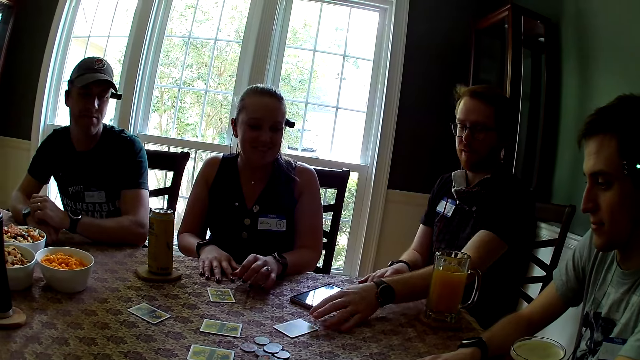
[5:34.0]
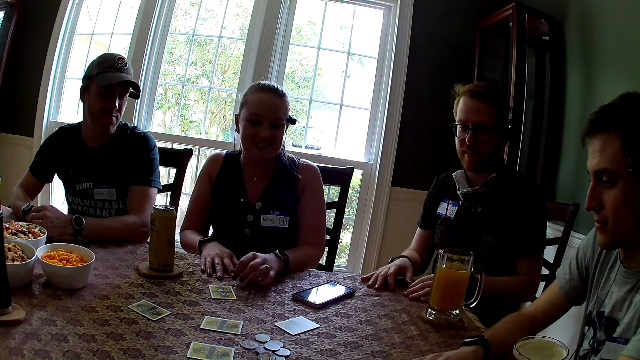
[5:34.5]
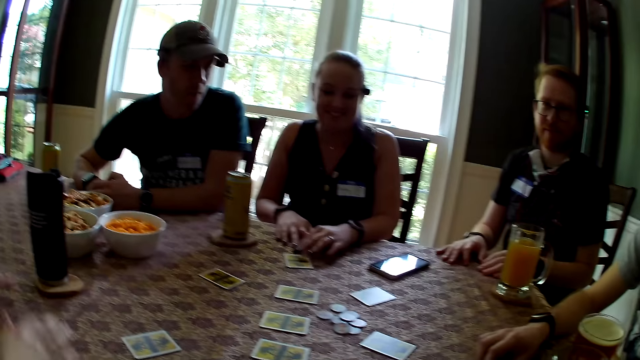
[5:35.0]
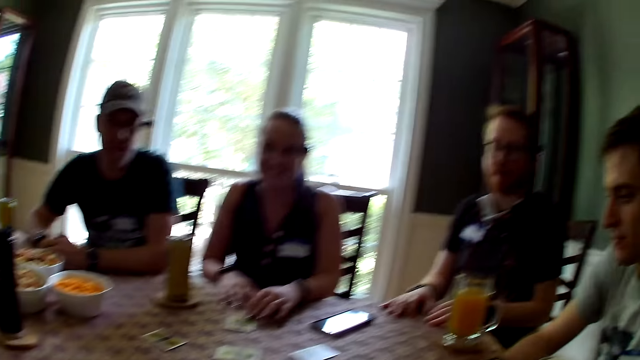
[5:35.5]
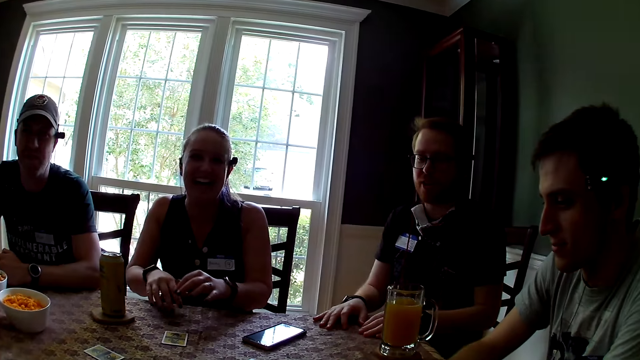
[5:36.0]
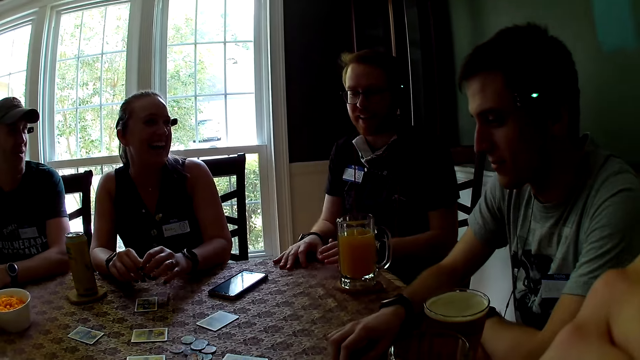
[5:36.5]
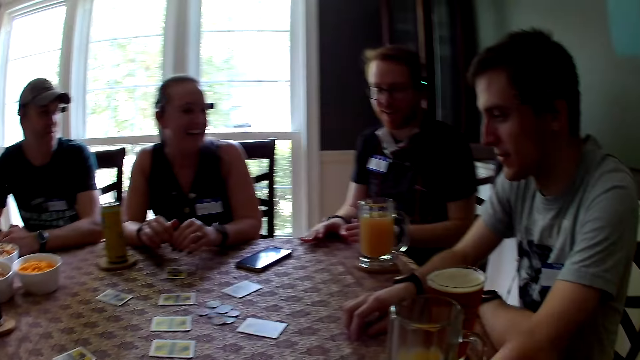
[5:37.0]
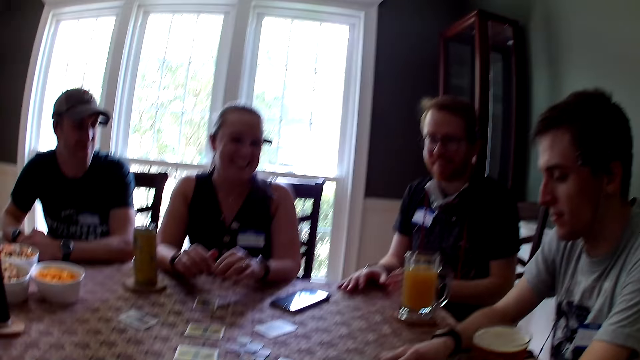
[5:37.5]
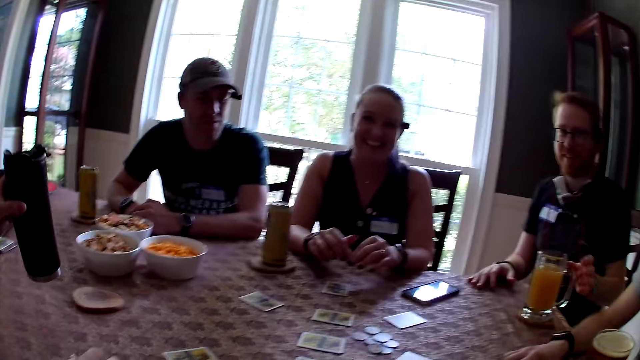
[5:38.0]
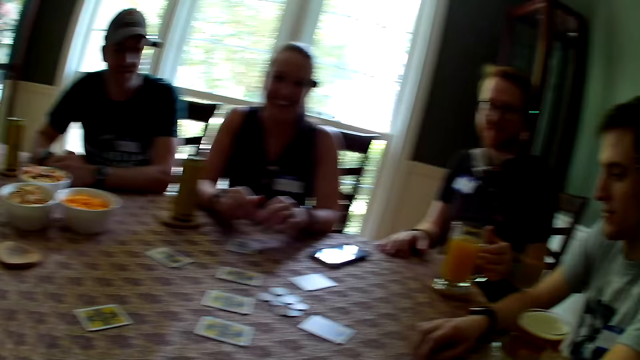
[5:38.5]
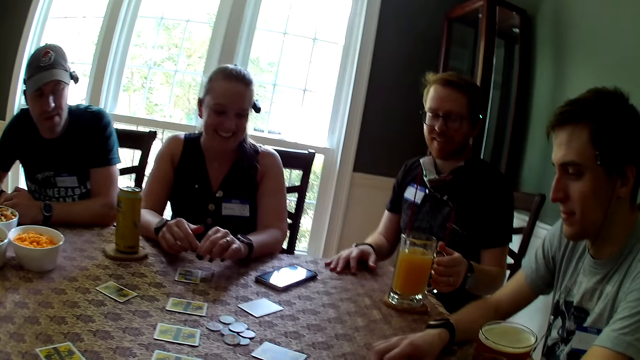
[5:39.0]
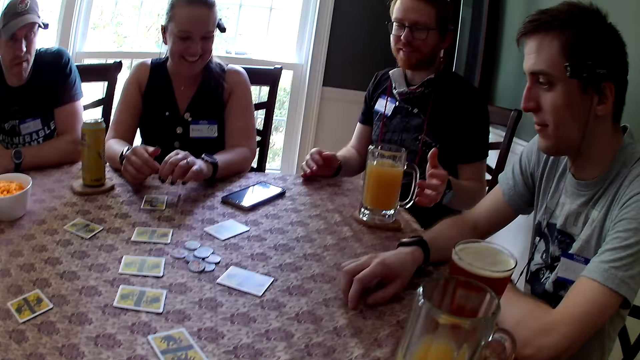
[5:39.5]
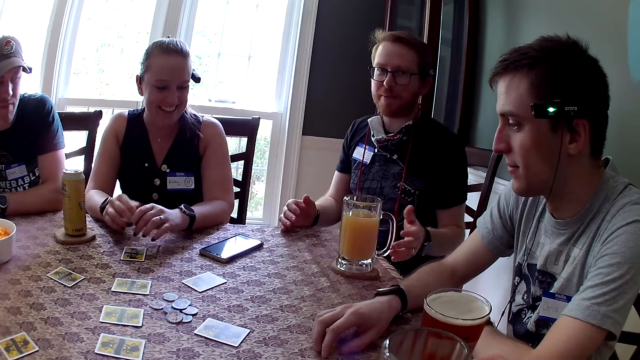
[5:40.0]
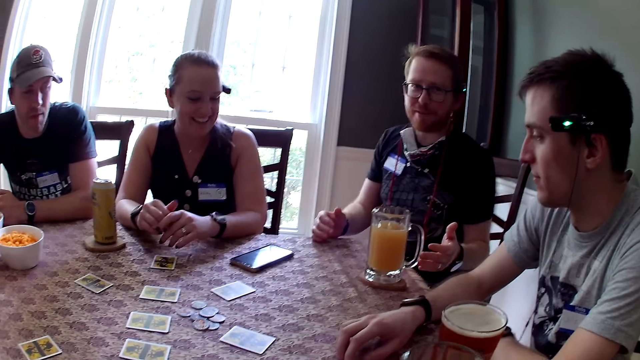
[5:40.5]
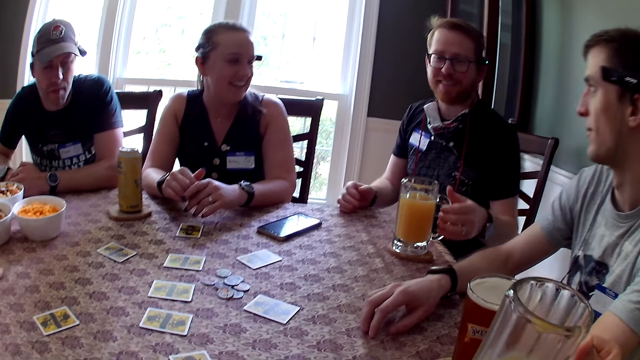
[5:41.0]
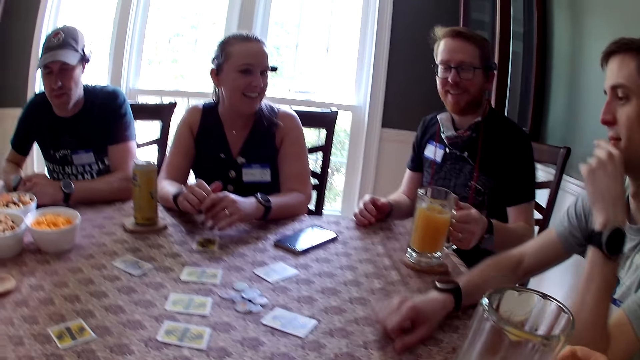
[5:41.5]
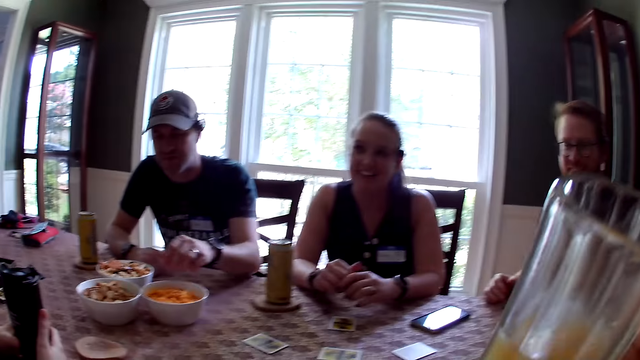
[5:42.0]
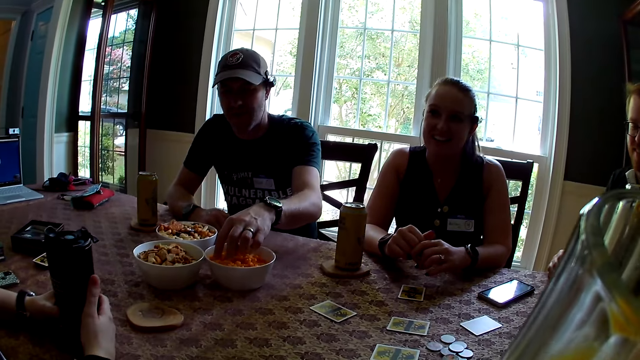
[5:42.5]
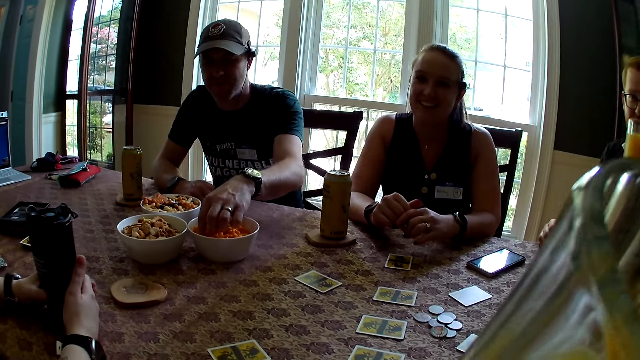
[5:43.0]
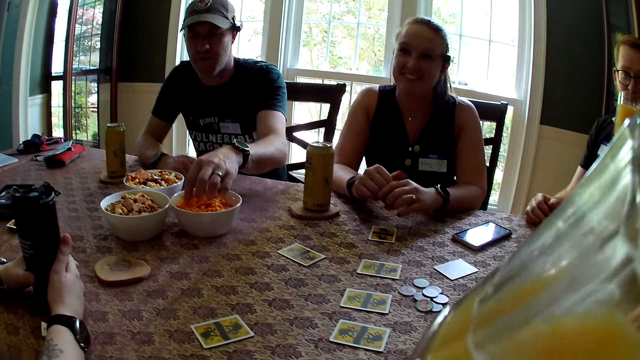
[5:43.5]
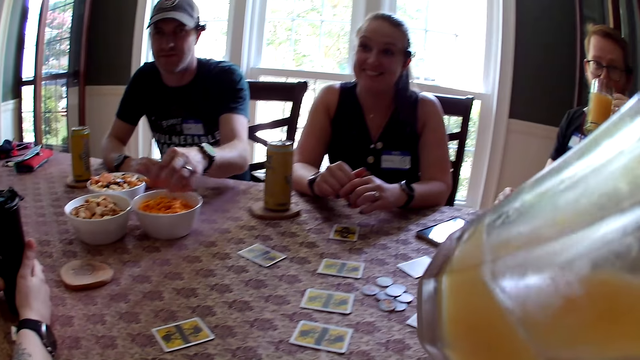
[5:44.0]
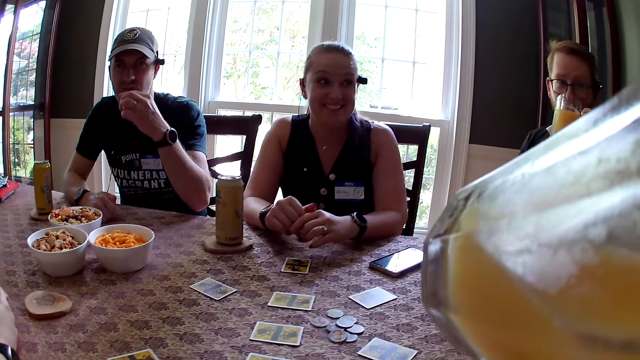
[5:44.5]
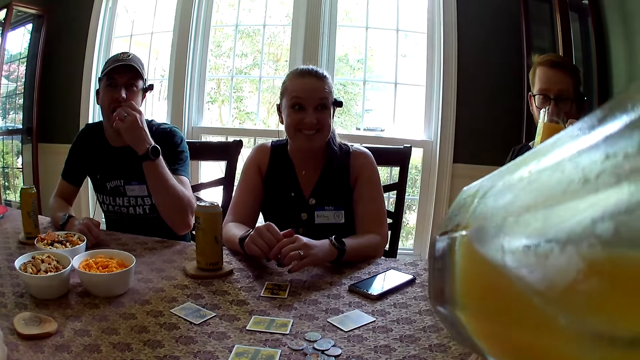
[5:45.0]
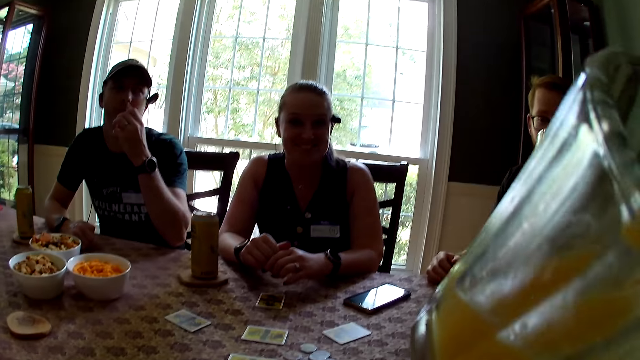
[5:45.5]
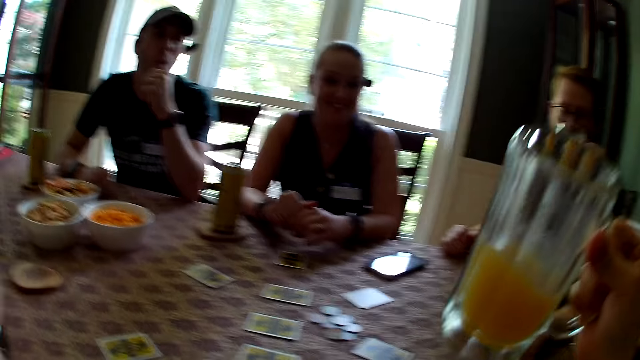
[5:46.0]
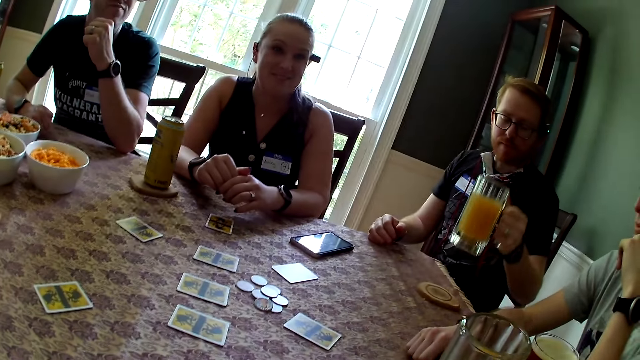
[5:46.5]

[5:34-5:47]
The camera wearer and five persons speak to each other. A man speaks to a group of people at the table. A woman carries a cup from the coaster on the table. The camera wearer carries a cup of juice with her right hand. The man carries a cup of juice with his left hand. The man drinks from the cup of juice. The camera wearer drinks from the cup of juice. Another man carries a snack from the bowl with his left hand. The other man eats the snack with his left hand.

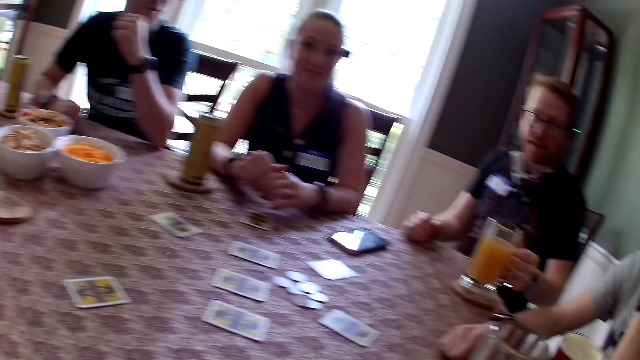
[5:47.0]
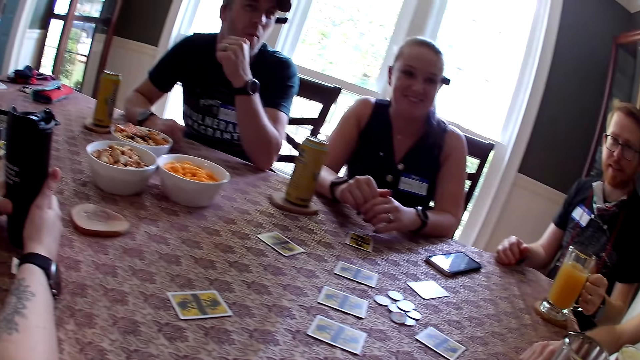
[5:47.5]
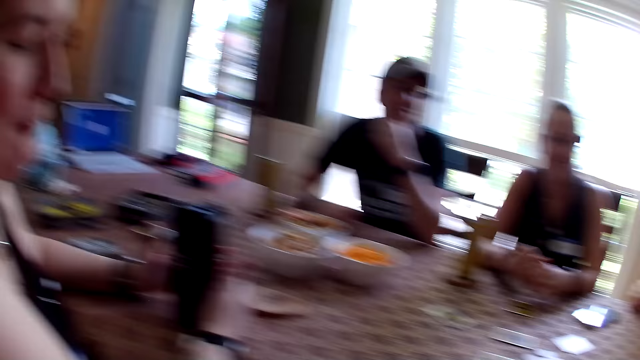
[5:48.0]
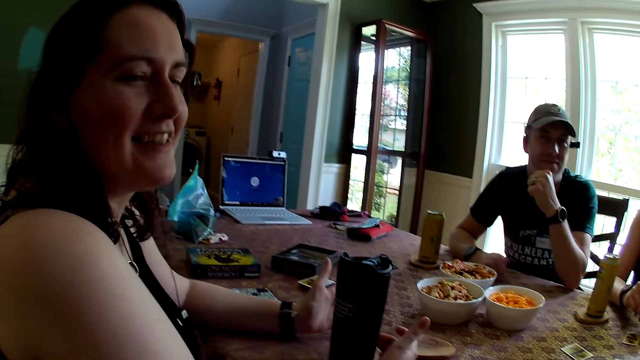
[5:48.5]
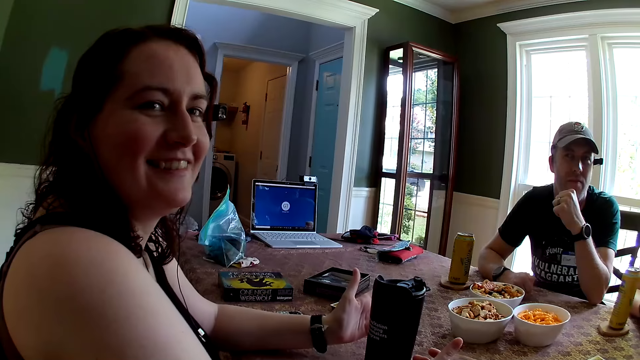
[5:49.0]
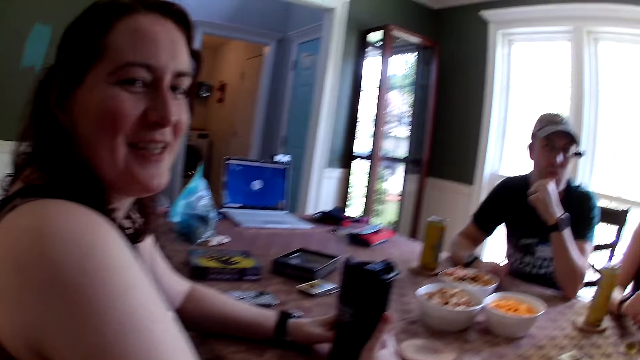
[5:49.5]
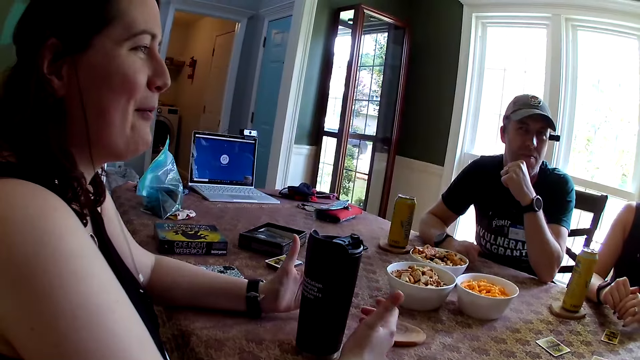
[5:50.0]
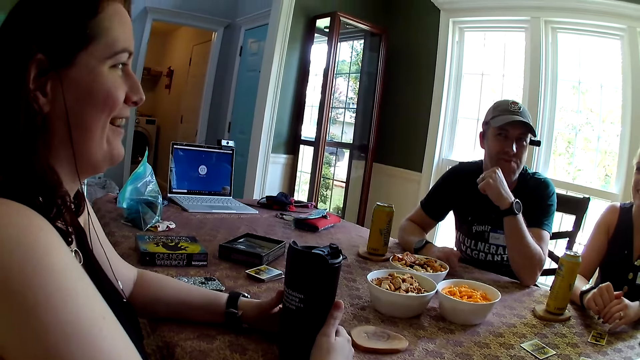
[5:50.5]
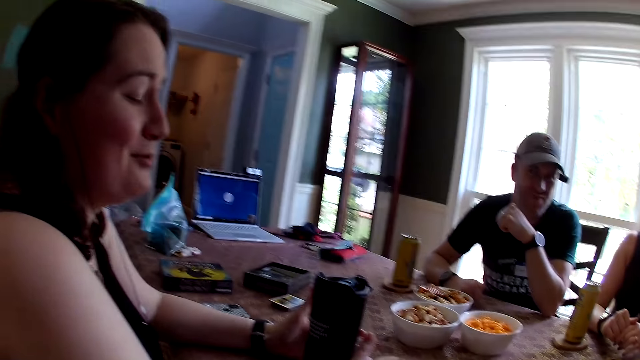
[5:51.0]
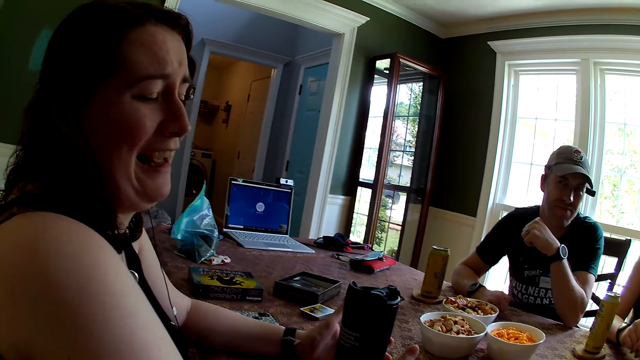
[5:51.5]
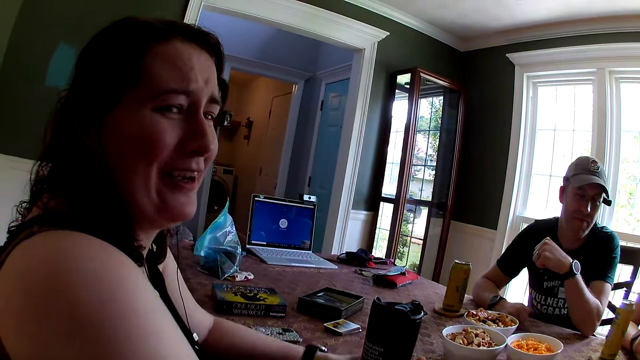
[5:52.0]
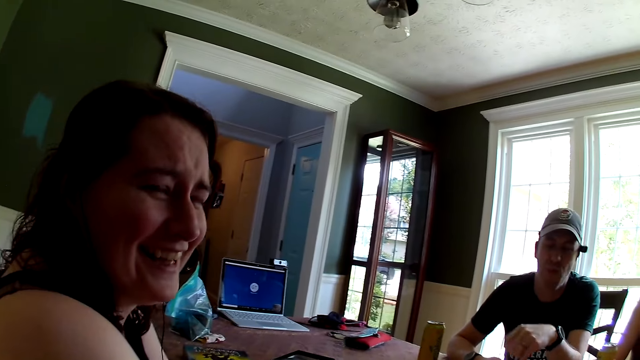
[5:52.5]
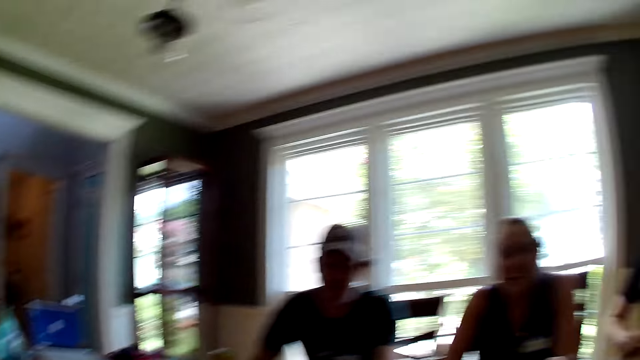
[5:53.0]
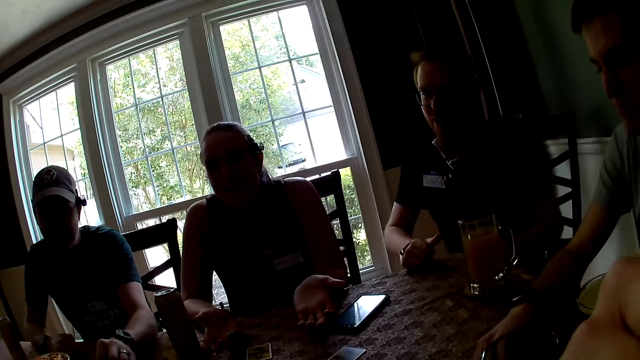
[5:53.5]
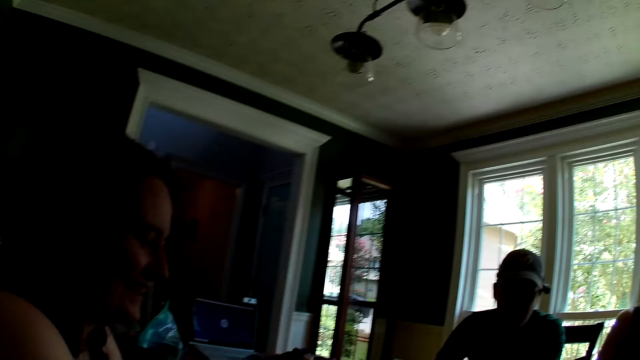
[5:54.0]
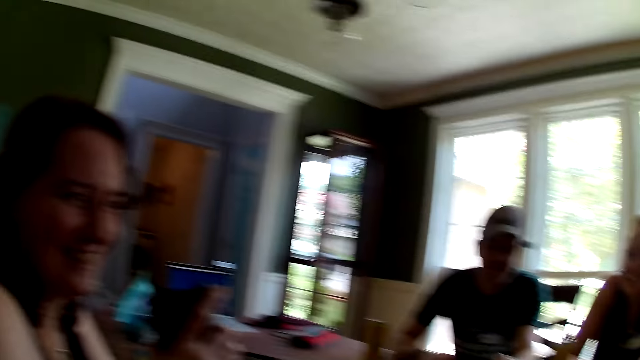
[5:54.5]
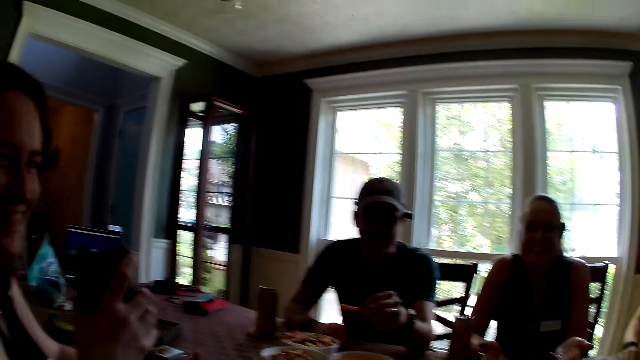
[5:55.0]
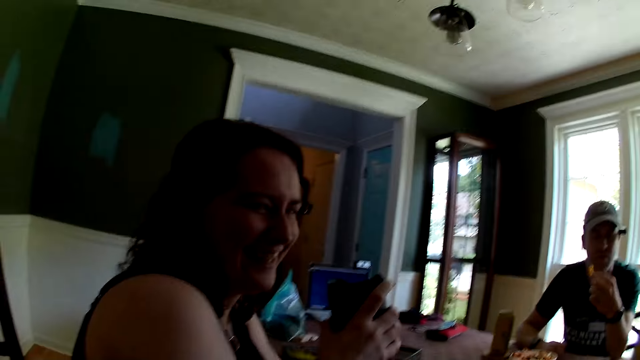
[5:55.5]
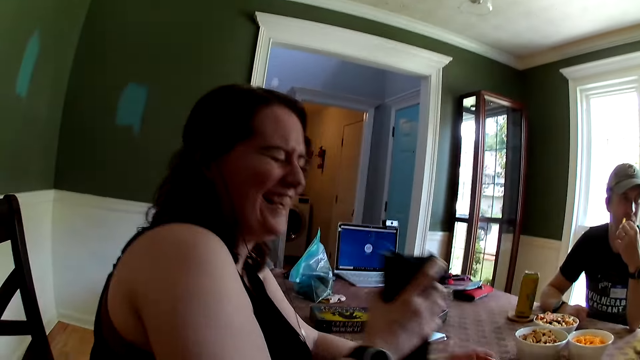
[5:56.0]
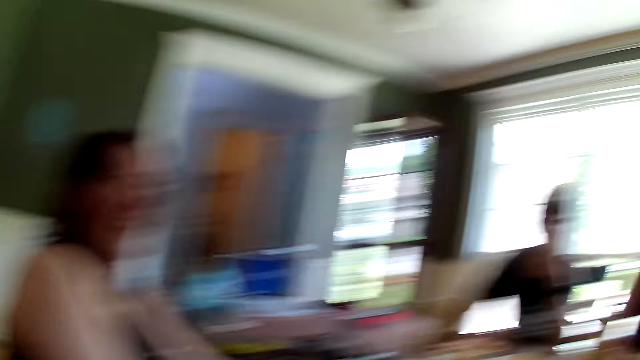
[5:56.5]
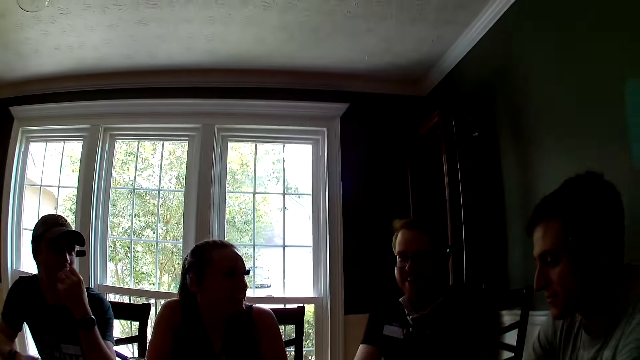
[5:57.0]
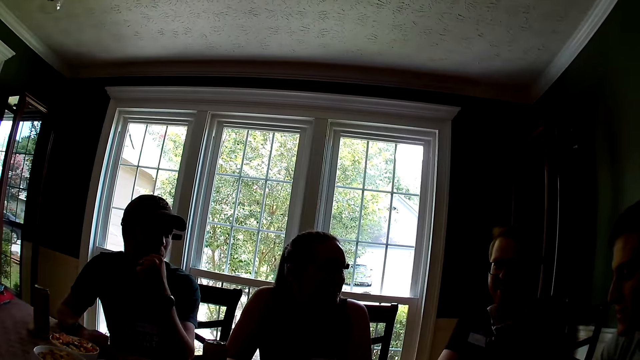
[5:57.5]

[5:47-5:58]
The camera wearer and a person put the drinks on the table. A woman holds the cup with both hands. The woman speaks to the camera wearer. The camera wearer and five persons speak to each other. The camera wearer speaks to the group of people at the table. A man carries a snack from the bowl with his left hand. Another person carries the Bluetooth speaker. The man eats the snack with his left hand.
